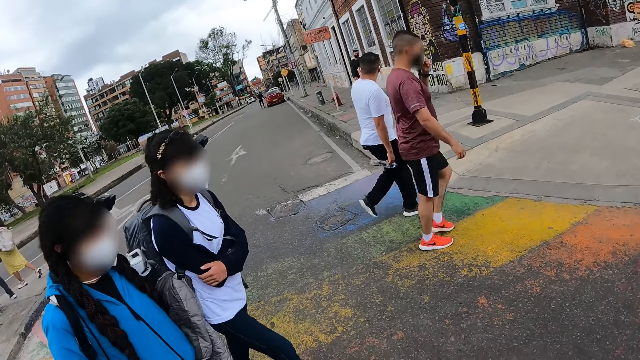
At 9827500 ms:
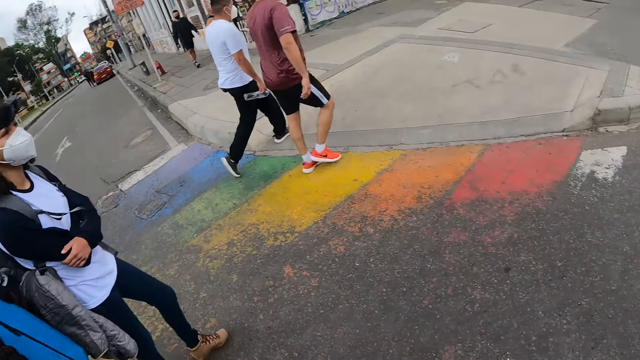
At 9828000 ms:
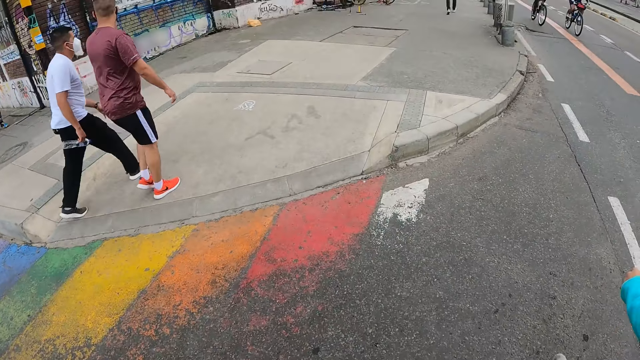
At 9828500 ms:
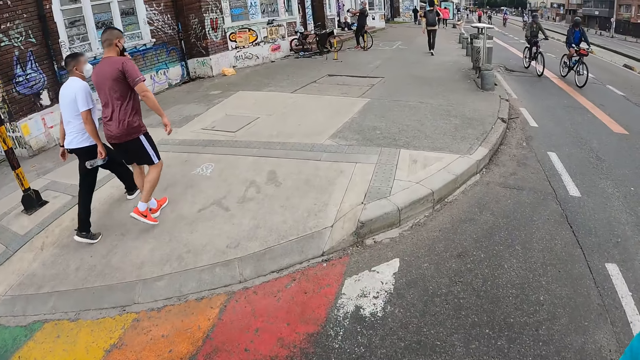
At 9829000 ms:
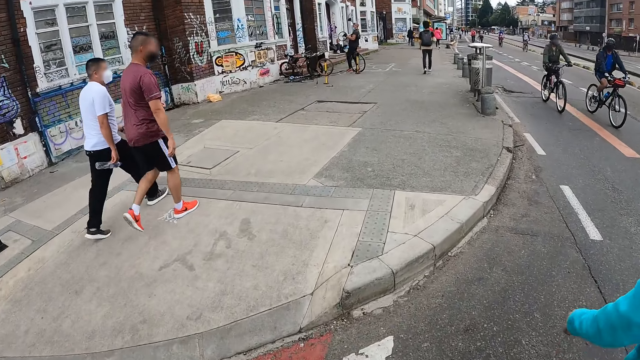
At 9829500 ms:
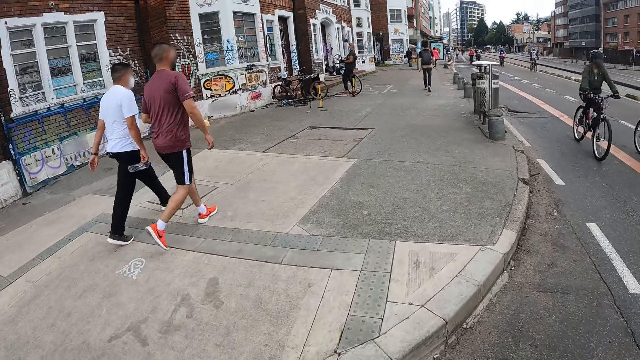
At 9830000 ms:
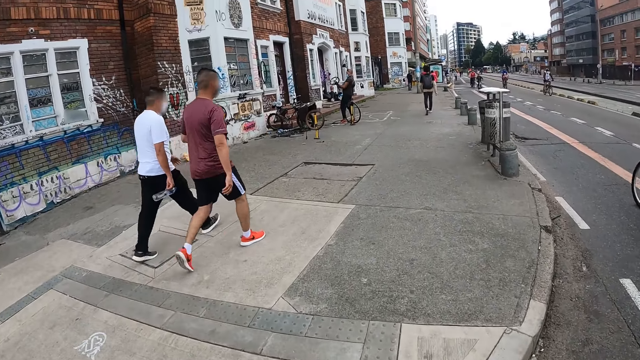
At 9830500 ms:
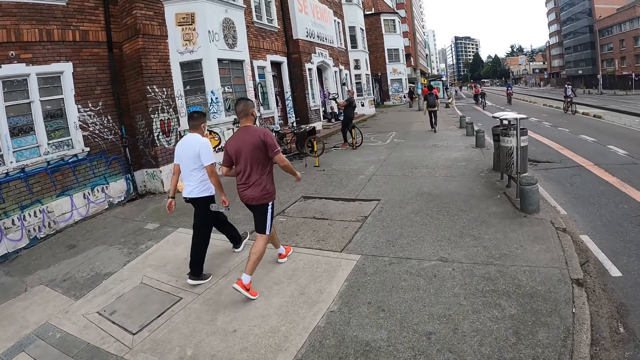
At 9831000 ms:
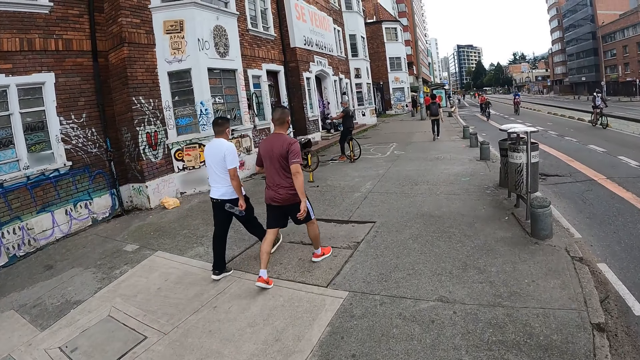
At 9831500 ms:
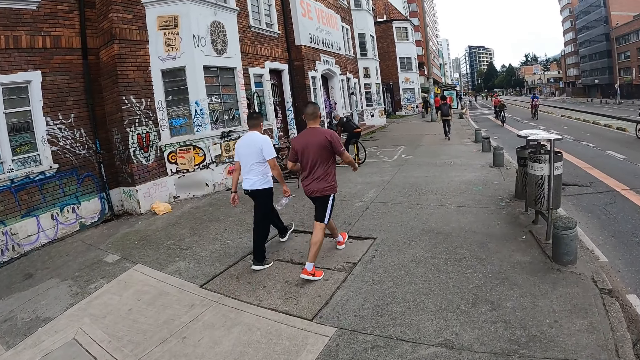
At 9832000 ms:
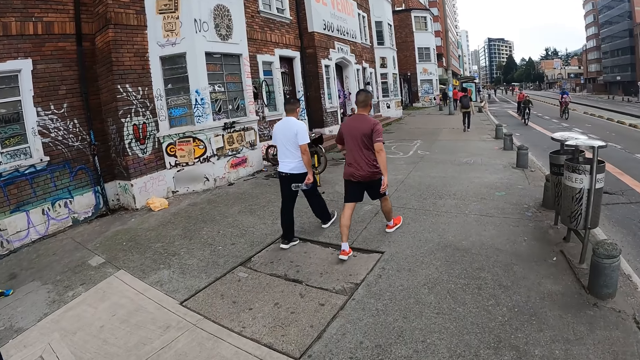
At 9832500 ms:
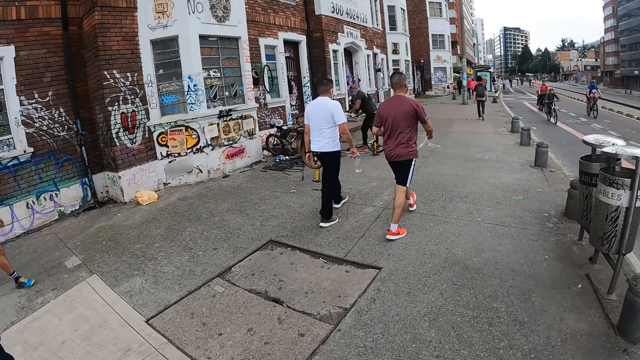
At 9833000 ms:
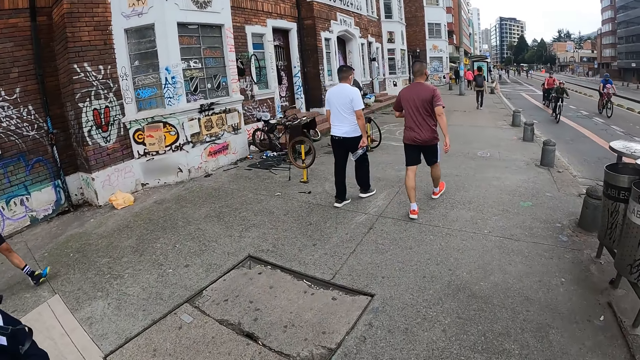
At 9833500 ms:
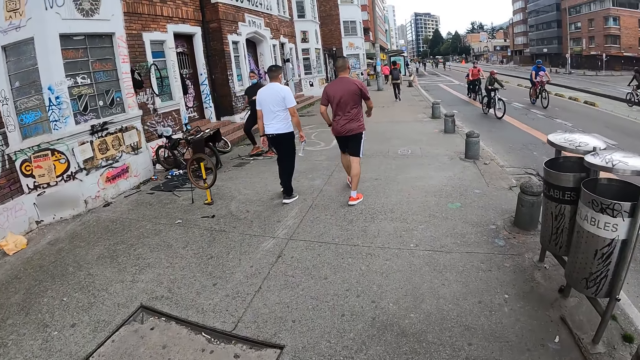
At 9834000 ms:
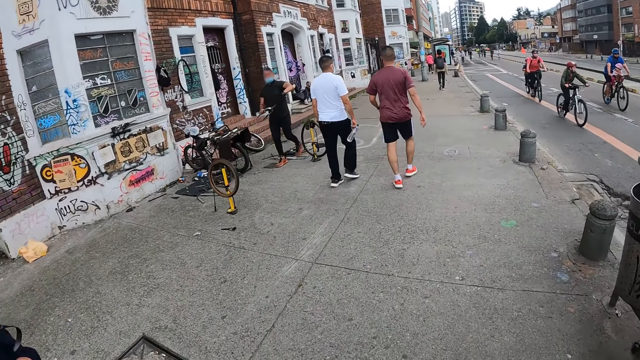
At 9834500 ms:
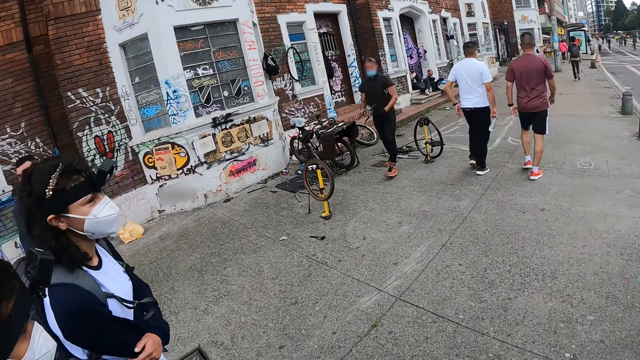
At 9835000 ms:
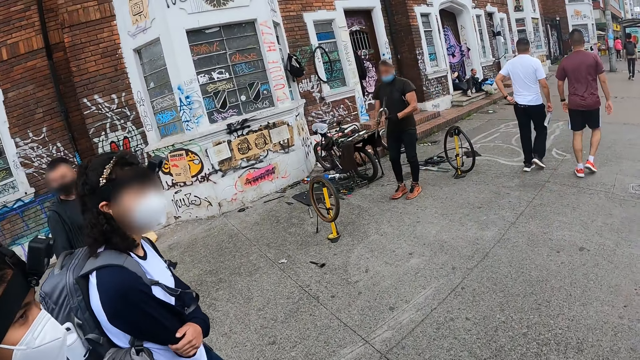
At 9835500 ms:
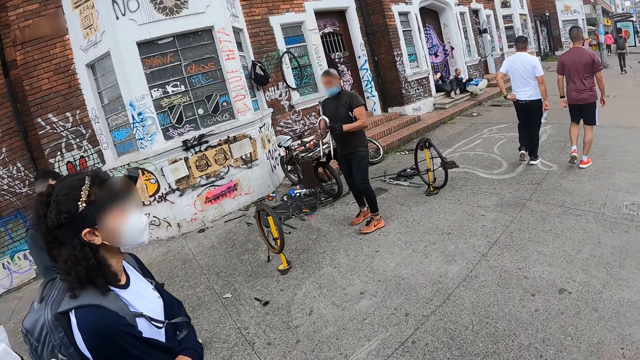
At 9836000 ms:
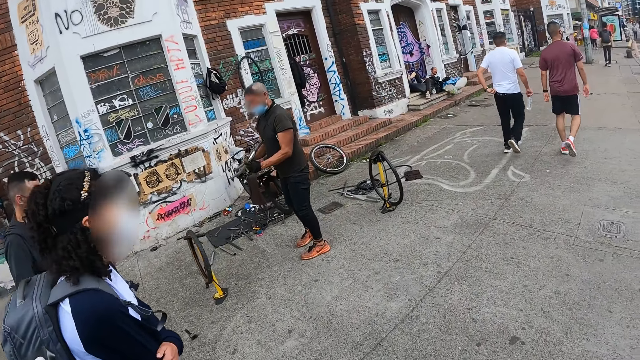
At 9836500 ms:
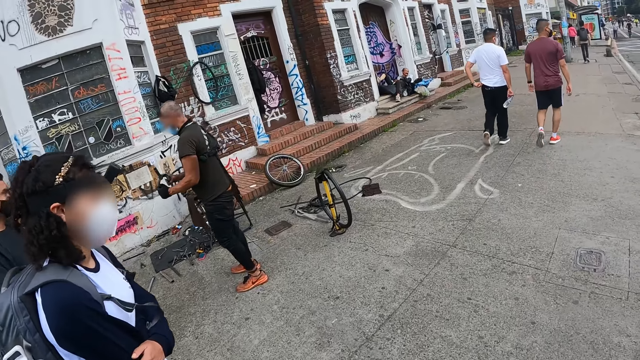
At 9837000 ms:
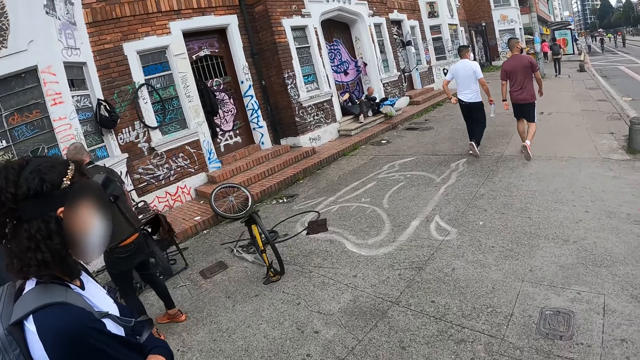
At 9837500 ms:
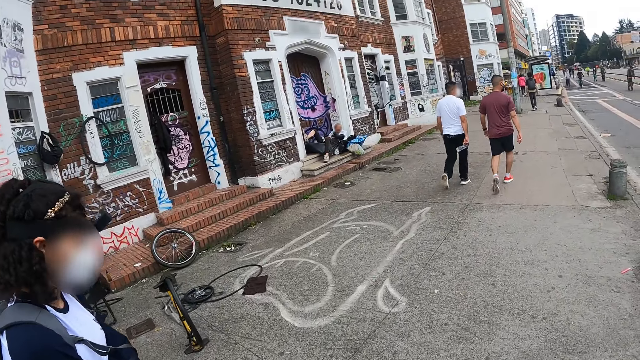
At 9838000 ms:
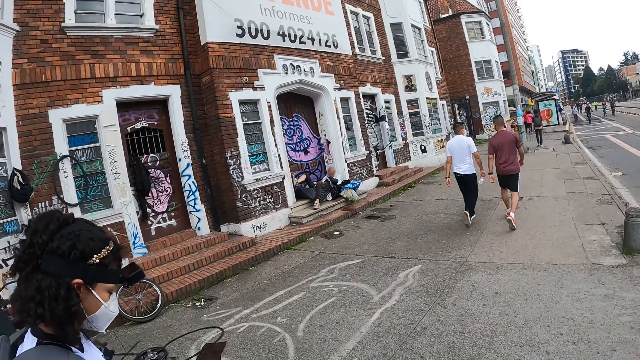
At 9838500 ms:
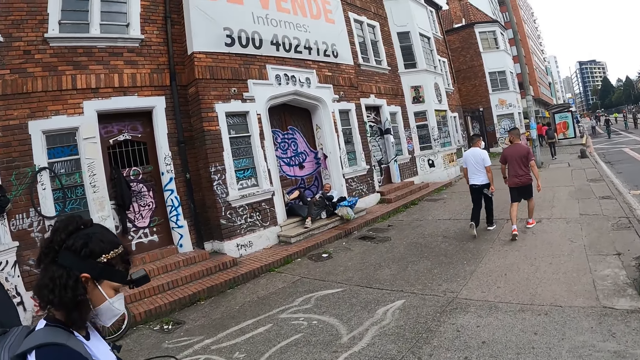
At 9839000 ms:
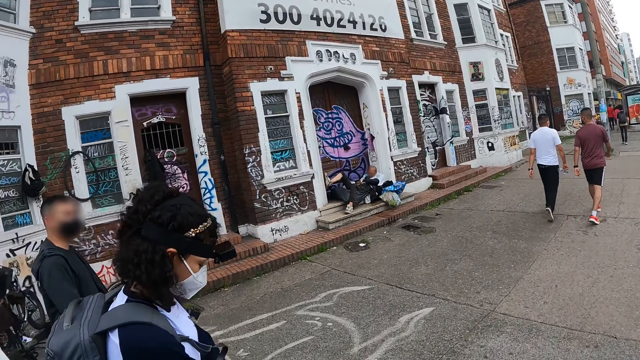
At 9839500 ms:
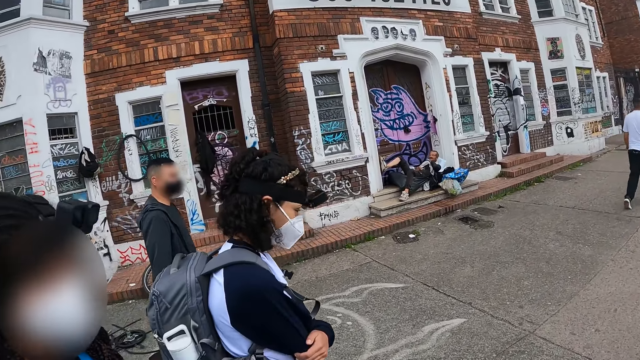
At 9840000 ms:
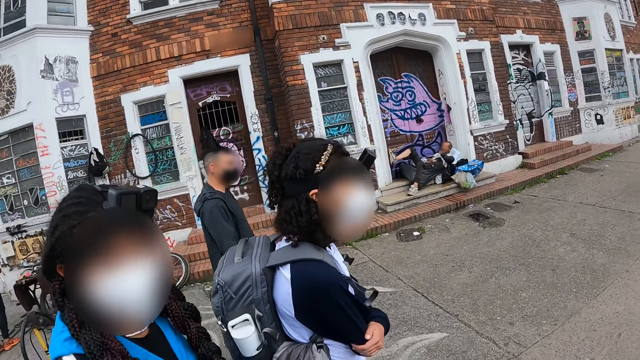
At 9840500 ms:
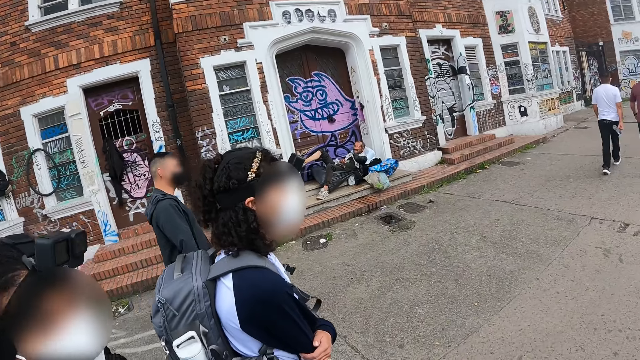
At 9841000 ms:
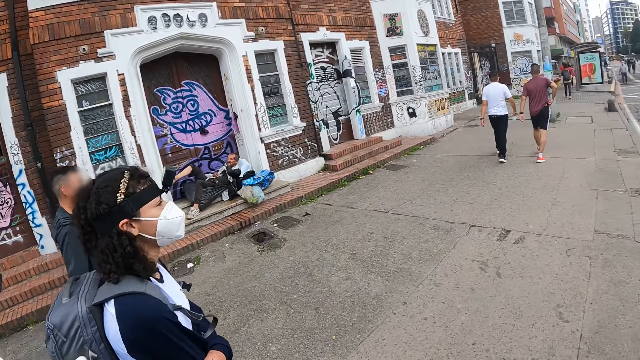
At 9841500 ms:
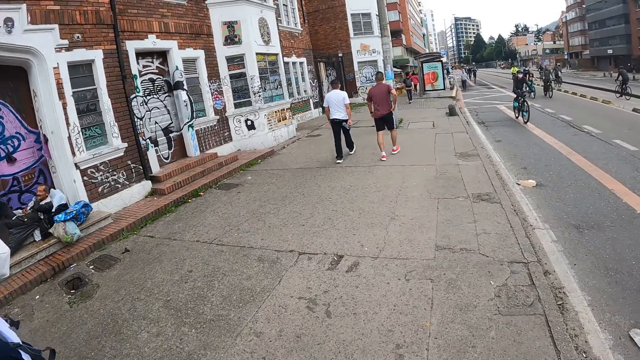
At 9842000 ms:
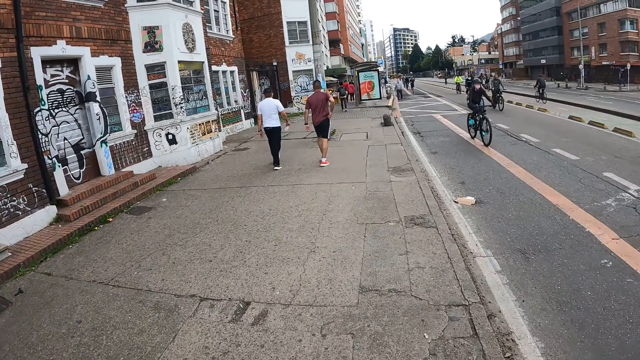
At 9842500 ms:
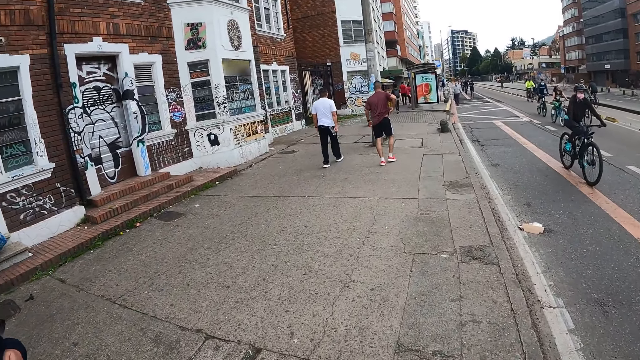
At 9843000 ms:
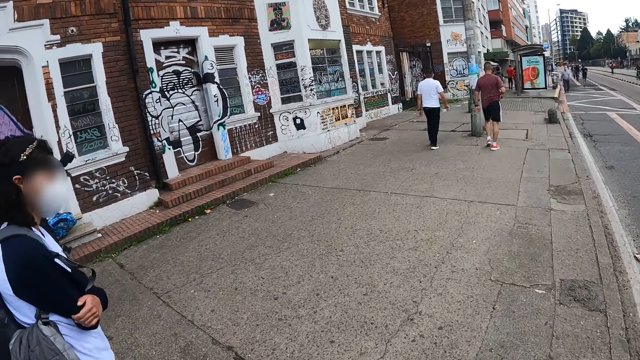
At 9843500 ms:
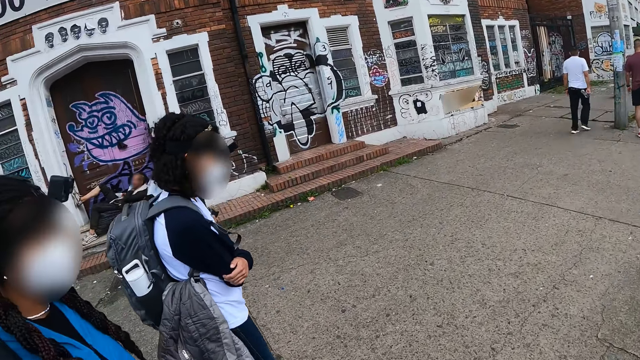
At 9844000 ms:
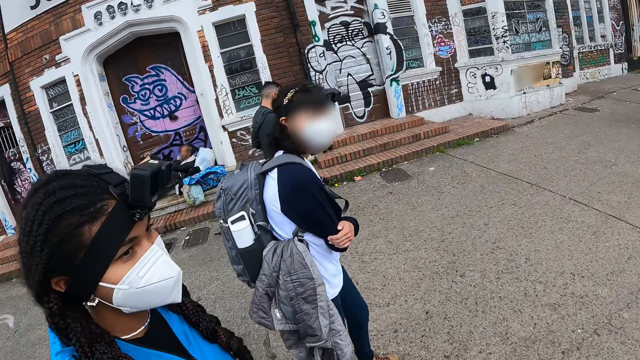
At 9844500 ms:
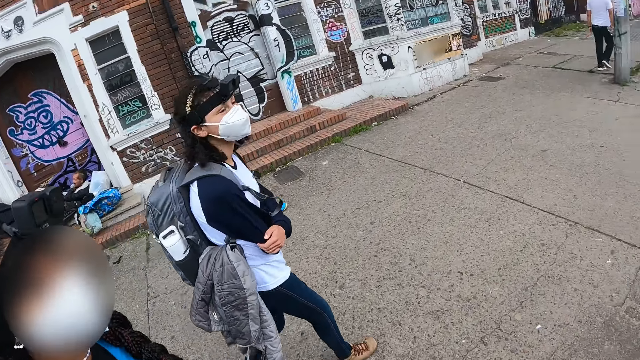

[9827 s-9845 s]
The woman converses with the camera wearer.
